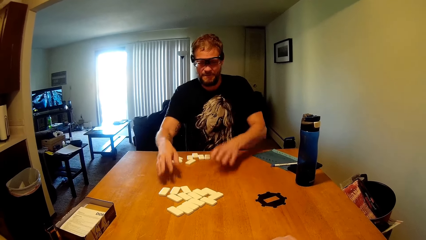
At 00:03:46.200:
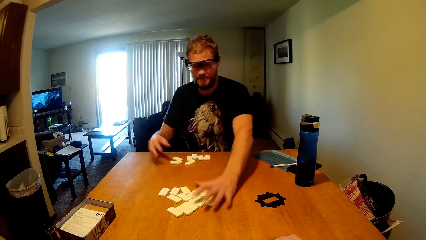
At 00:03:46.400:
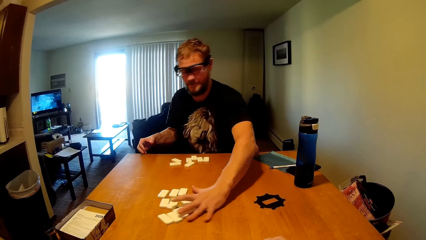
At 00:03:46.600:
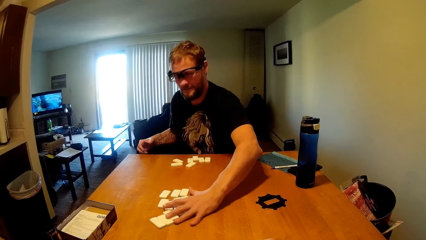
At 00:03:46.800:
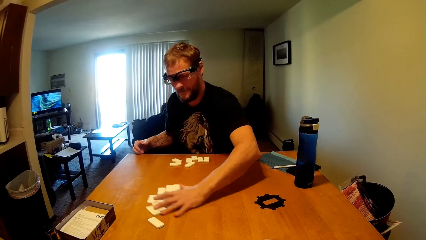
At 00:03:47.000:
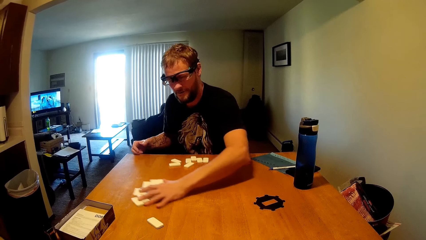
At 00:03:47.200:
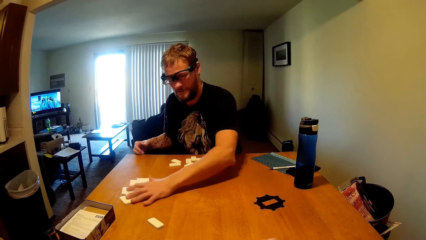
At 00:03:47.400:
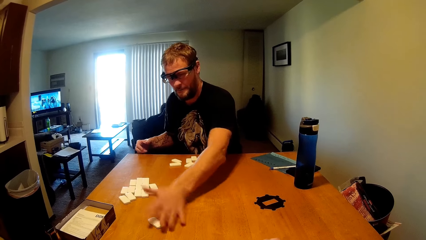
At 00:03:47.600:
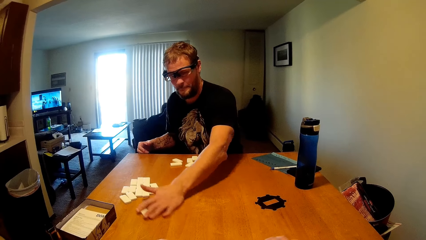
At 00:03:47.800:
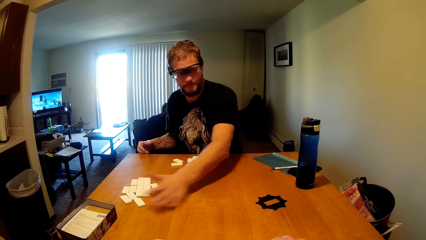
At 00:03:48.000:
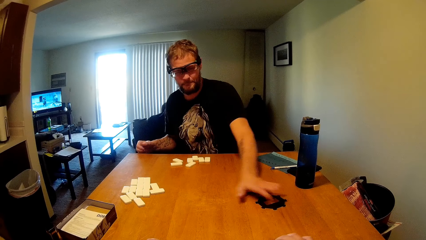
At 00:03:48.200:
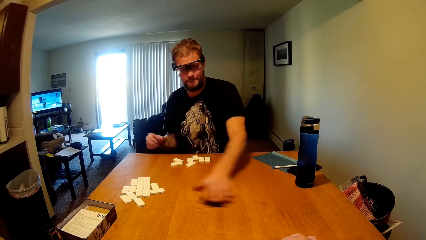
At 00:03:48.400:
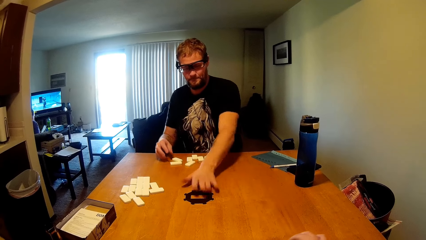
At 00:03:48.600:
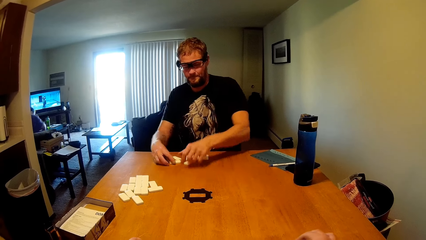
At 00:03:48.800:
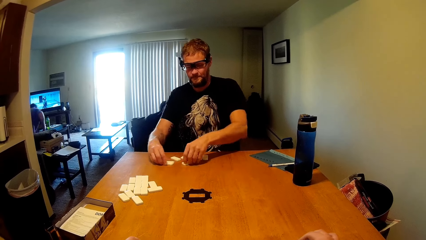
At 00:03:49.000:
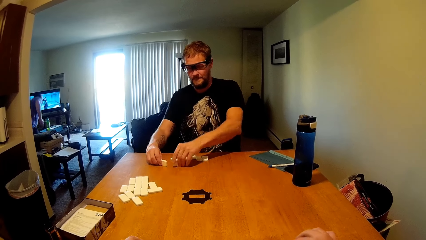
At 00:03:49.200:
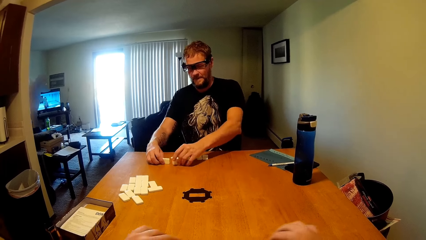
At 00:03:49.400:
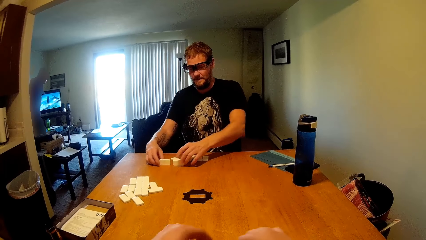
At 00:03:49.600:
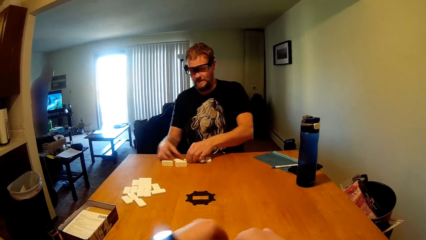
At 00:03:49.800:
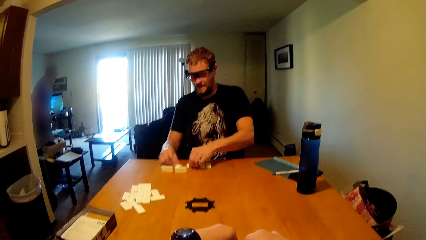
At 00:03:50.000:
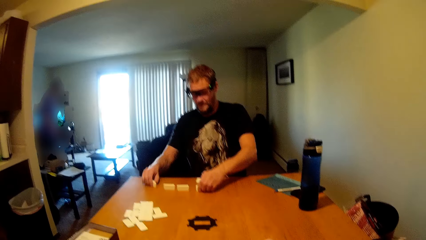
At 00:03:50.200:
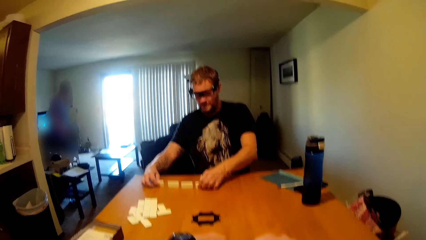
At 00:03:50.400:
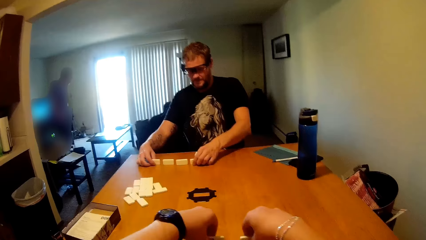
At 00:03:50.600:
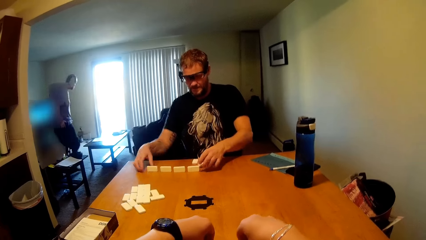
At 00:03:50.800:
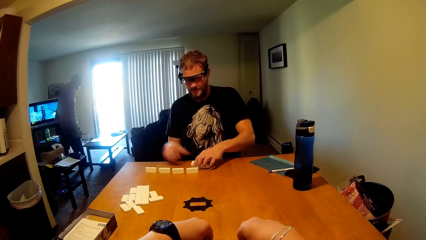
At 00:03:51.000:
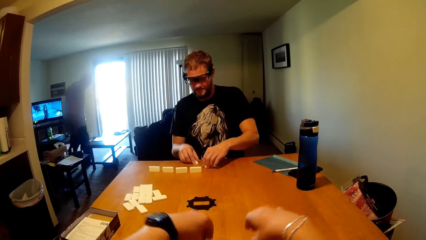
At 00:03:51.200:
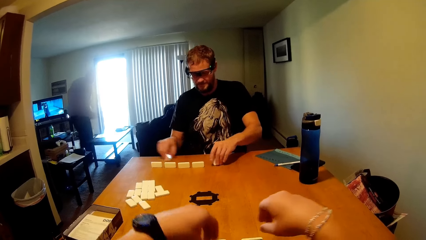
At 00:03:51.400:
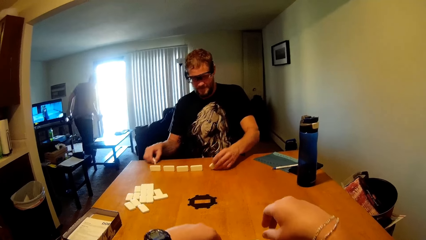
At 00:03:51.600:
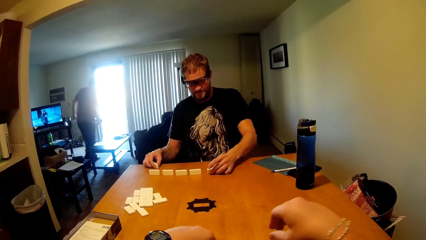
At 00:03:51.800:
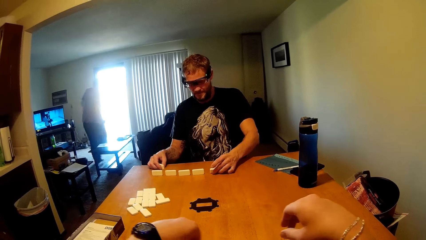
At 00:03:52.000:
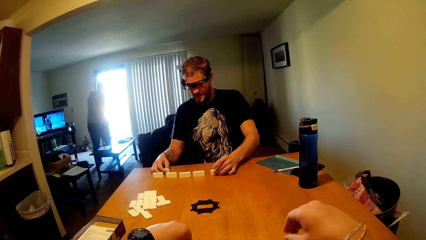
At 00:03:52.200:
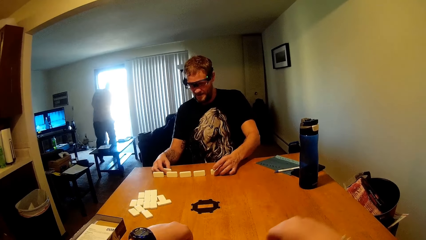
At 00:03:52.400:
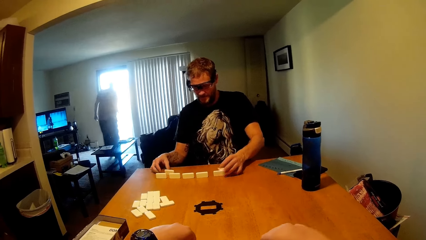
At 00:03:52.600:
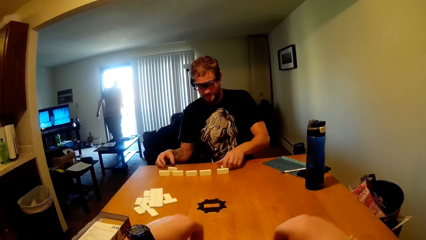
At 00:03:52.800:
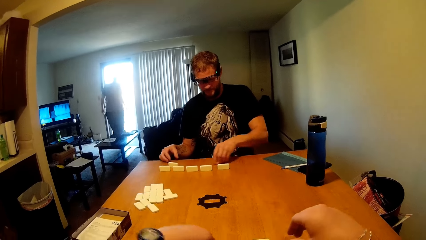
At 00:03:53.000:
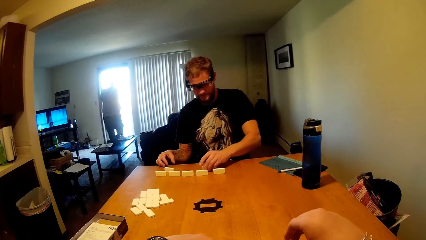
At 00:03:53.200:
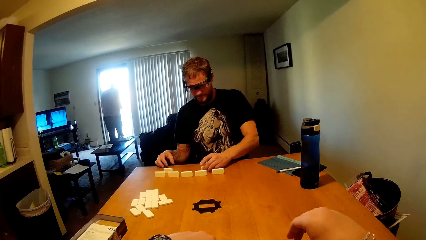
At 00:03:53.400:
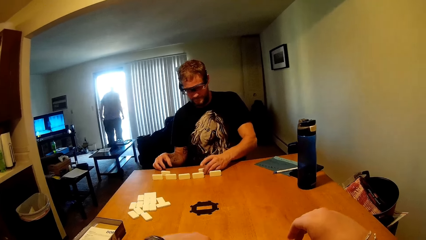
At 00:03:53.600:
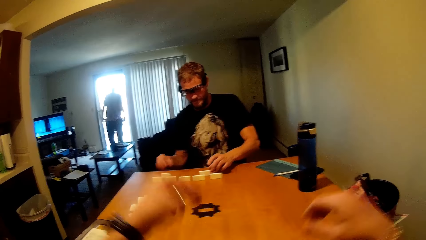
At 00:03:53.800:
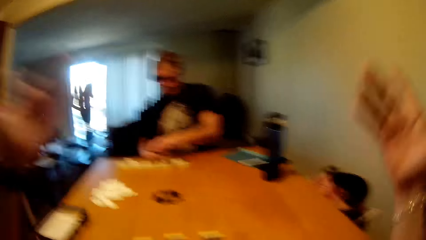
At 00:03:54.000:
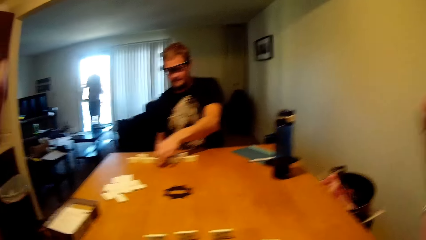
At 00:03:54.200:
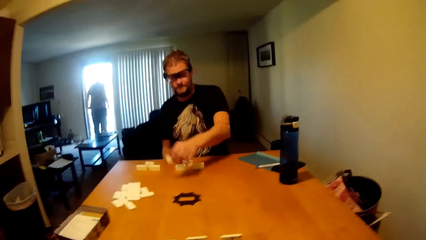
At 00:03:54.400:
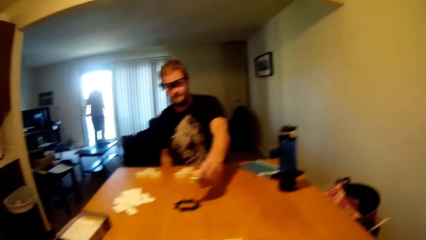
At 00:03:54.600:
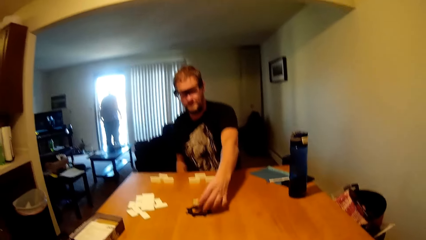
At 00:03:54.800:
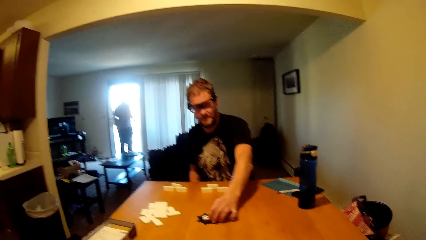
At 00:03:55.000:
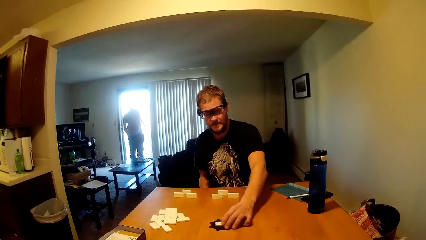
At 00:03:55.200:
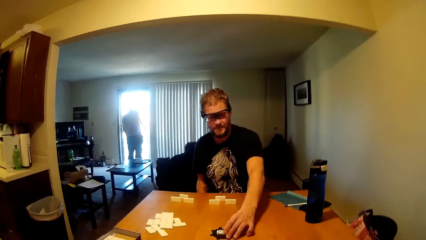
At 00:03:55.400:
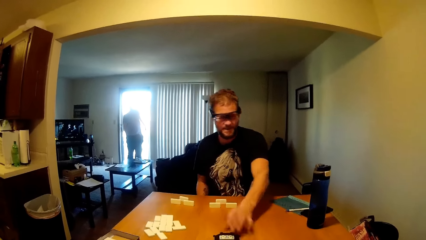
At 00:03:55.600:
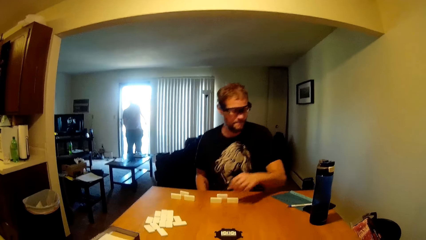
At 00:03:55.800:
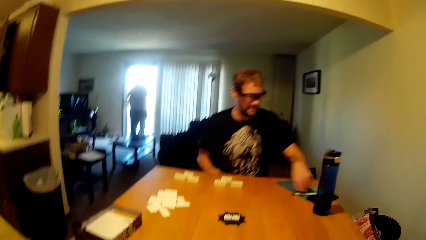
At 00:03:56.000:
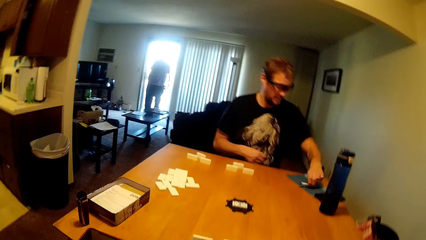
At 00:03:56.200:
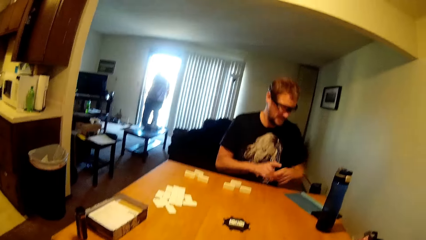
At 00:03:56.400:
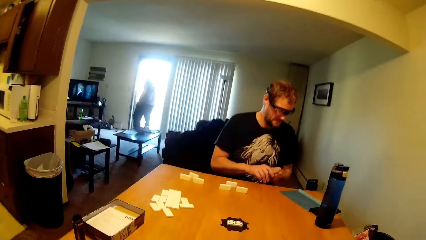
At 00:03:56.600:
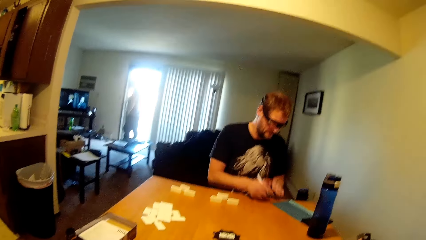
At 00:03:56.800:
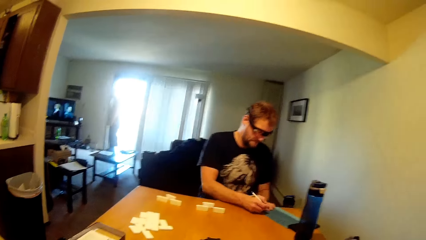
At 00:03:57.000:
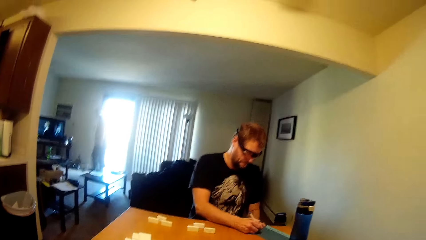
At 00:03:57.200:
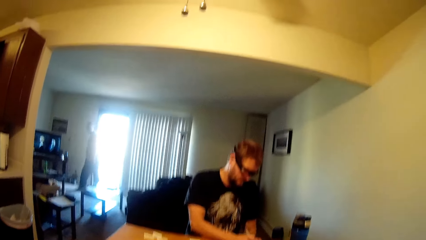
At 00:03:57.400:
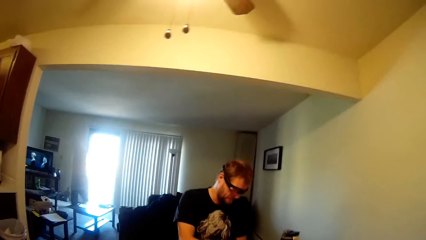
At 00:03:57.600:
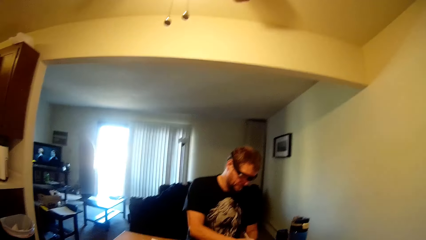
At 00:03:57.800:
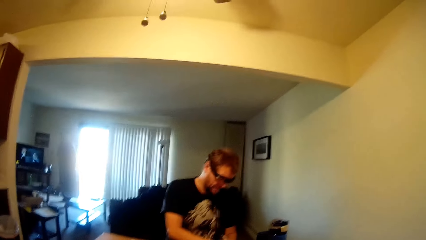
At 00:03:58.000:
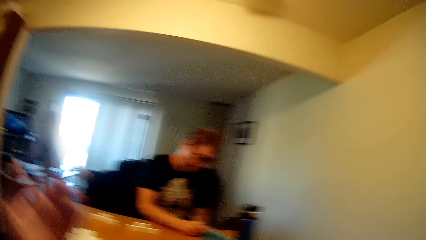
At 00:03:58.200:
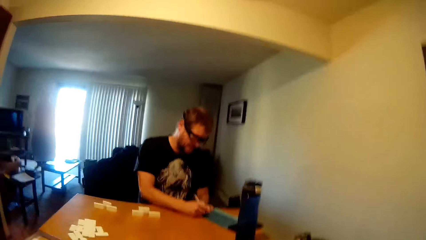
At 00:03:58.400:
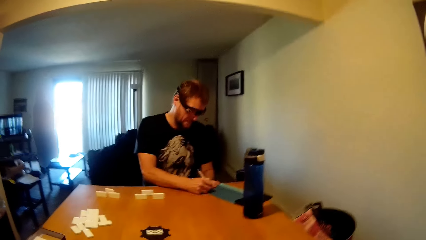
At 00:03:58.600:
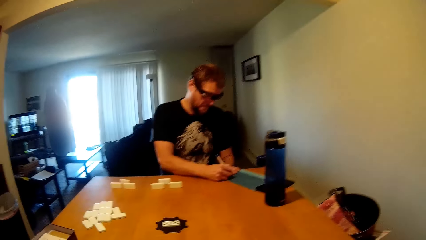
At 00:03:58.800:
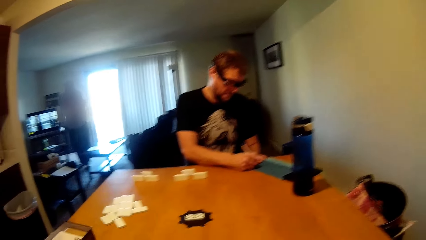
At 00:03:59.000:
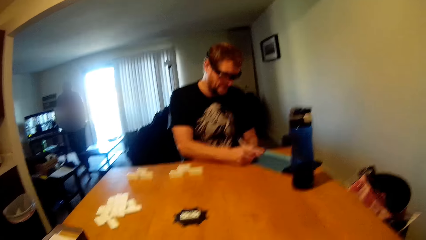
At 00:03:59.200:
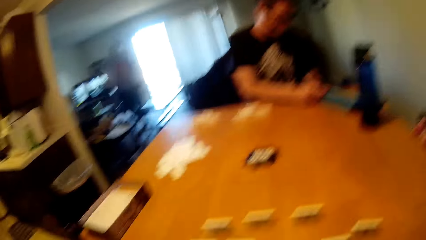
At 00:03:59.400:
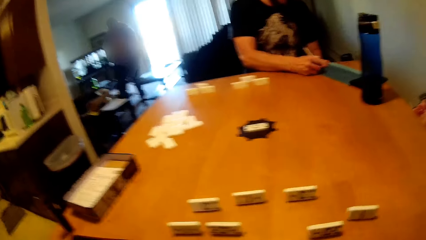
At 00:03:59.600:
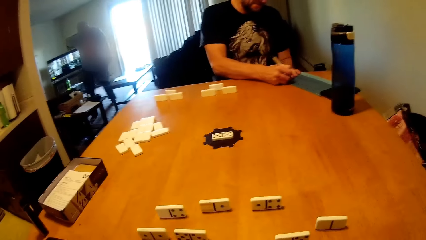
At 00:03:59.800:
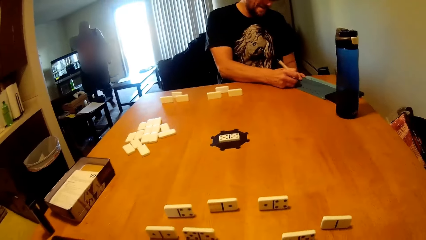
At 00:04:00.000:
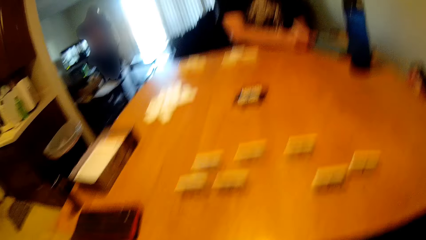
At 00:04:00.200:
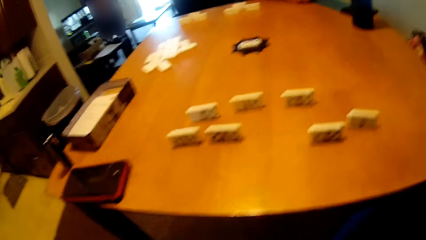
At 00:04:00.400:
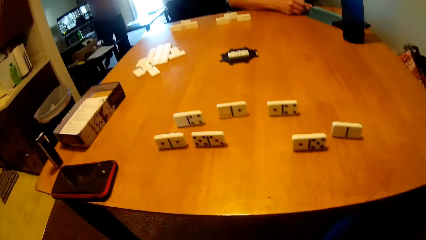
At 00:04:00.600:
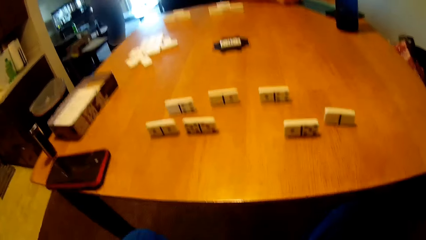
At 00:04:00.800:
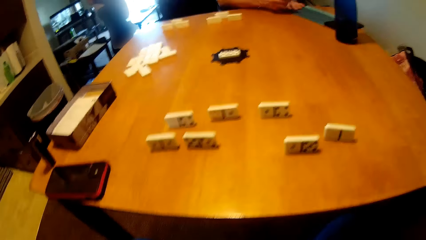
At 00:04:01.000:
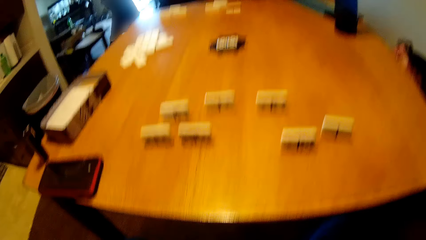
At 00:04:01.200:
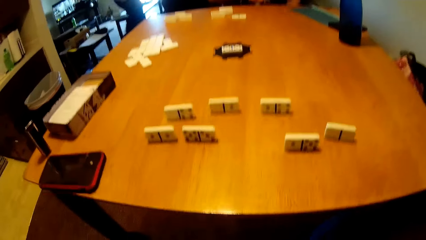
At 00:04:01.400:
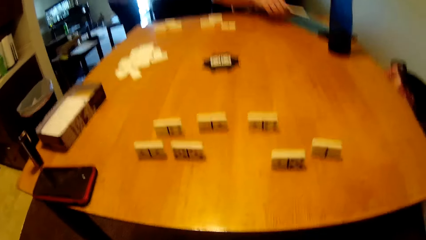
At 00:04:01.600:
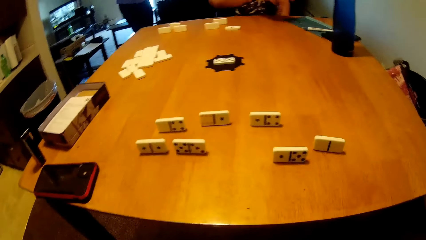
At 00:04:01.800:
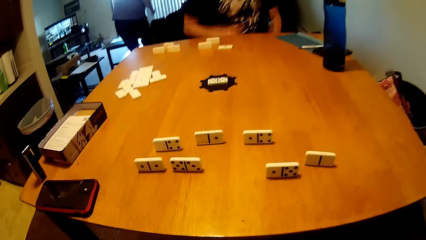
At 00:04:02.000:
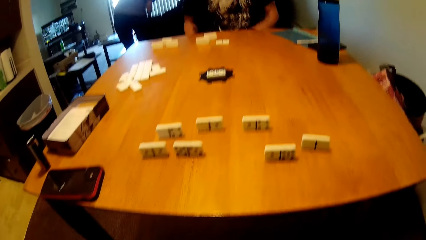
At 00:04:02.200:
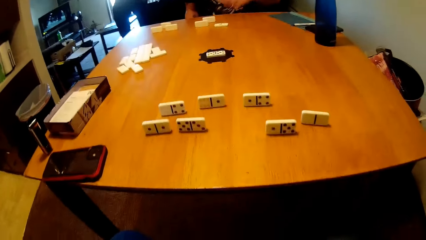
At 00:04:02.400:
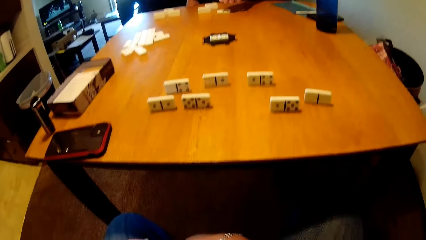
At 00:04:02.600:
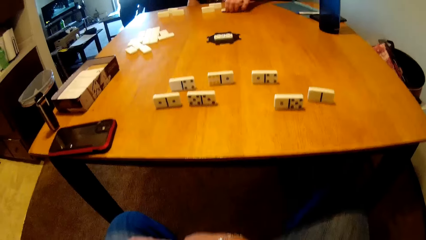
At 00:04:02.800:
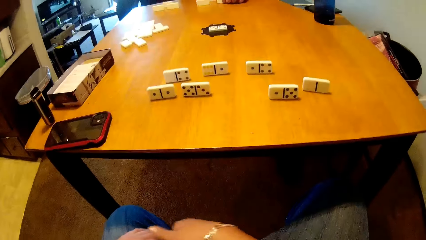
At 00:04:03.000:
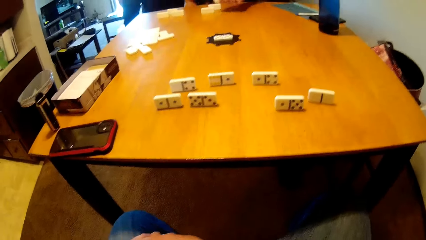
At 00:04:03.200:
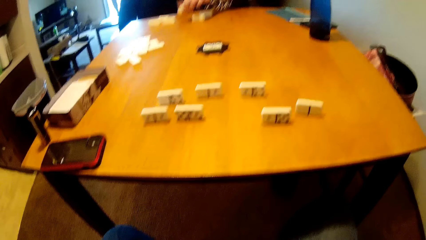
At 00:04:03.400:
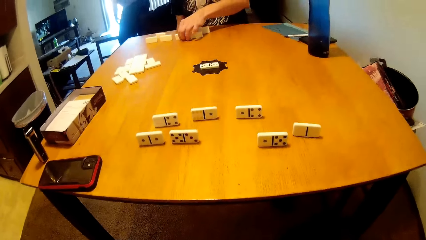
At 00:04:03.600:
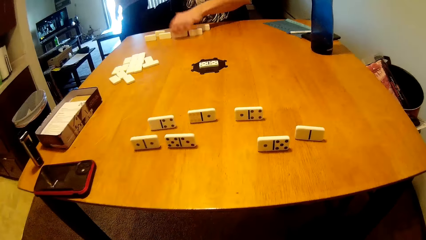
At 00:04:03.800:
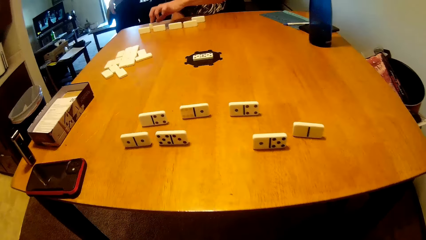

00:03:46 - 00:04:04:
A man moves game pieces. The camera wearer pushes a game piece. The man moves game pieces. He moves game pieces again and moves the board game. He raises game pieces. Another man stands up and walks around. The first man holds game pieces. The camera wearer arranges game pieces on the table. The first man raises game pieces, holds a game piece, and raises game pieces. The other man walks in the house. The first man raises the board game. The camera wearer lifts hands. The first man picks up a game piece and drops the game piece. The other man stands at the door. The first man picks up a pen and holds the pen with the other hand. He writes on the book. The camera wearer lifts a hand. The first man drops the pen. The other man bends down. The first man picks up a game piece and puts the game piece down.
